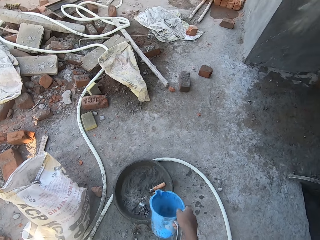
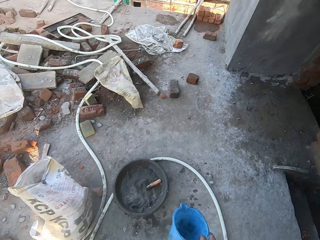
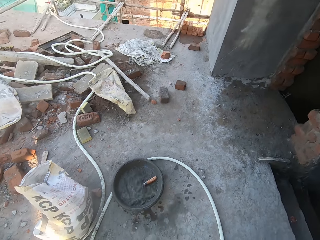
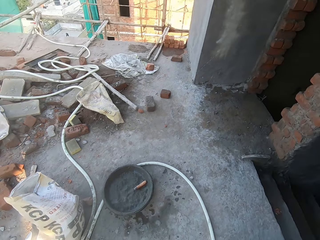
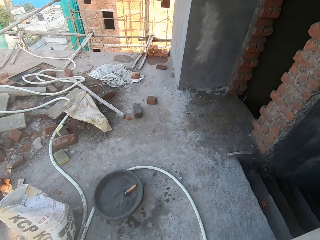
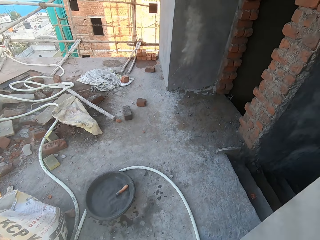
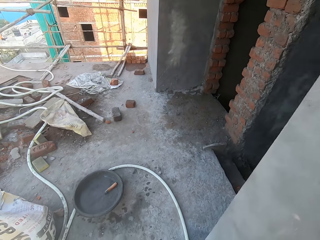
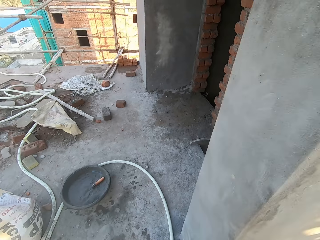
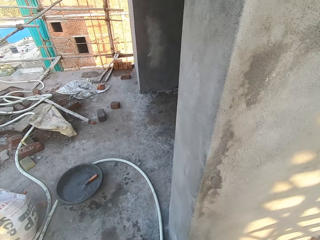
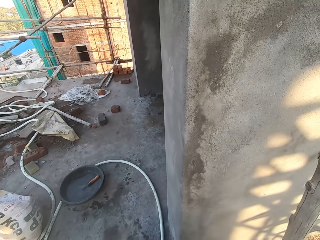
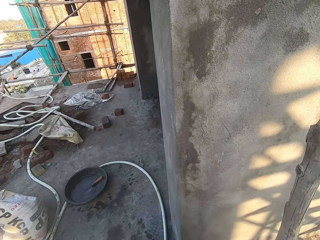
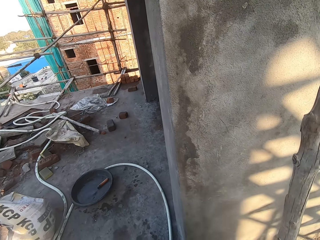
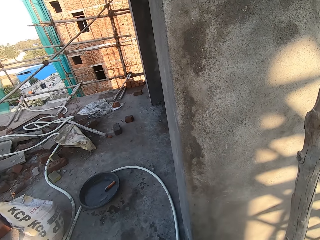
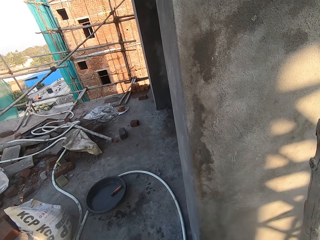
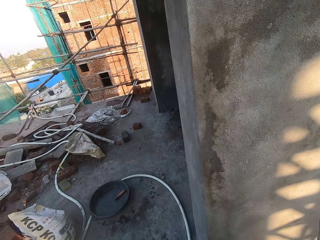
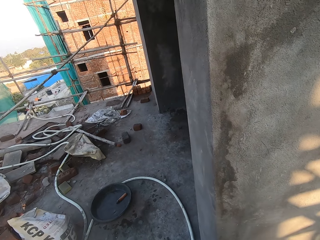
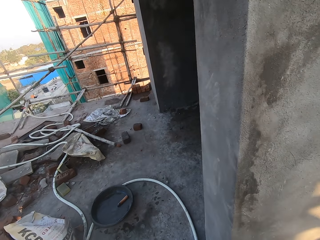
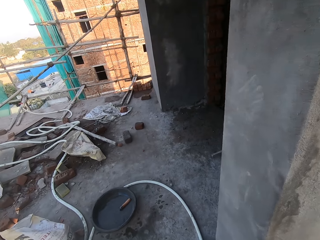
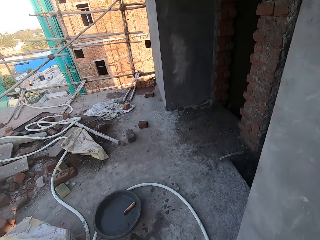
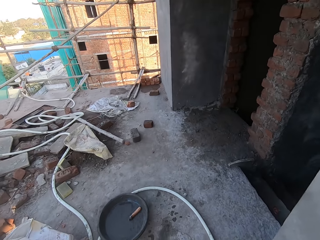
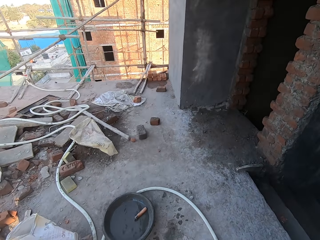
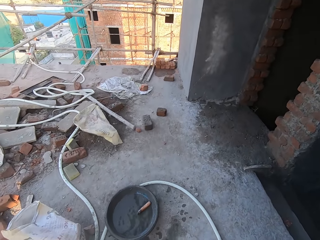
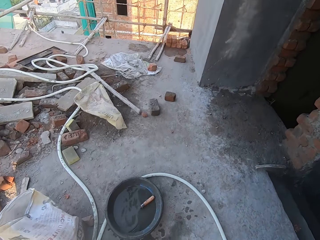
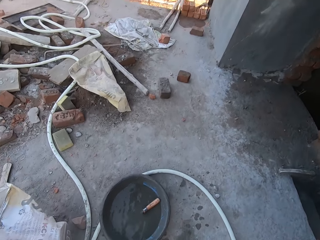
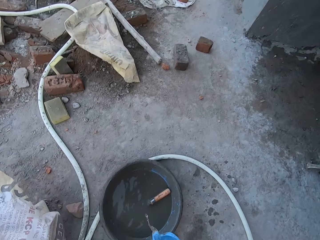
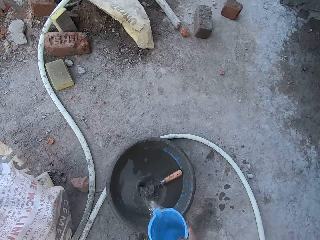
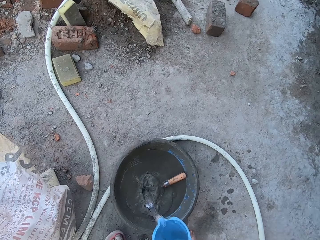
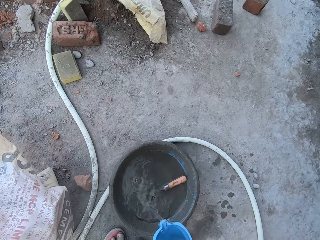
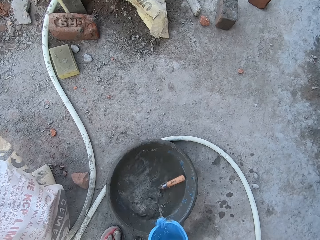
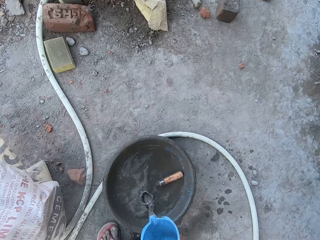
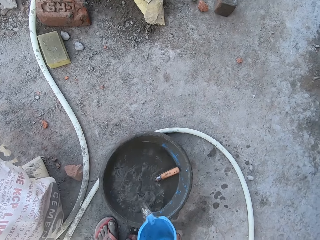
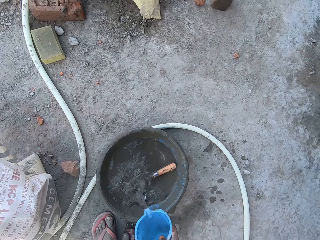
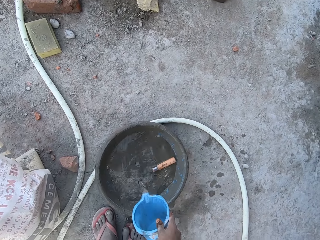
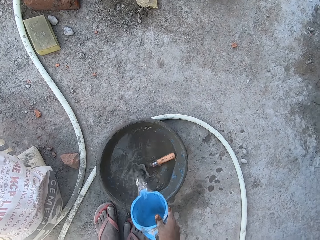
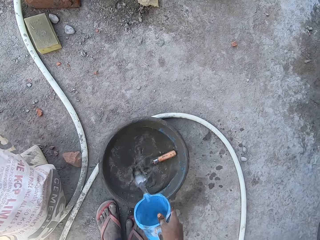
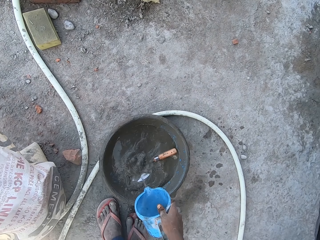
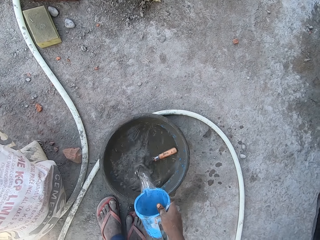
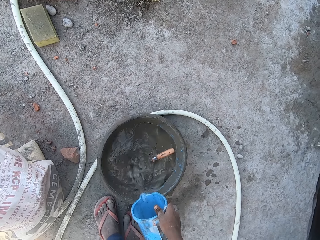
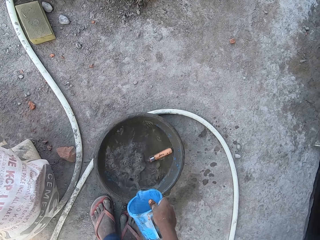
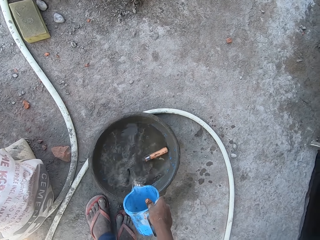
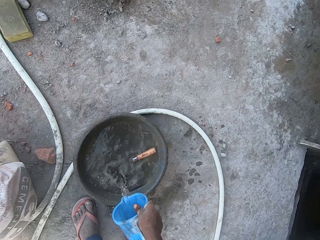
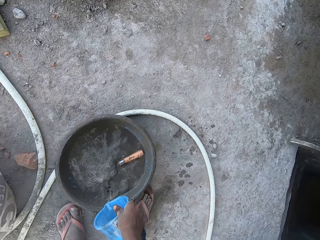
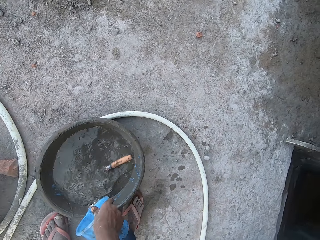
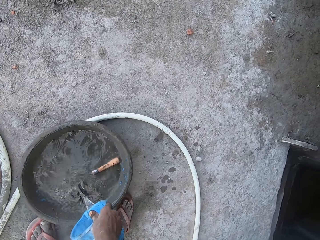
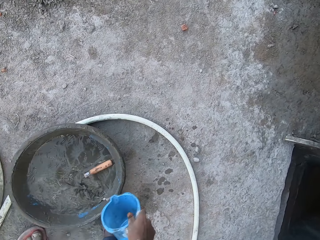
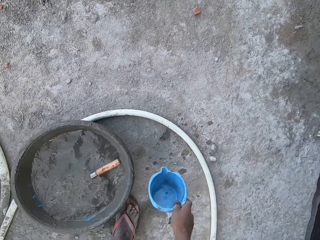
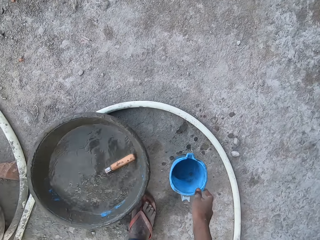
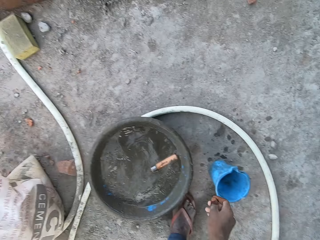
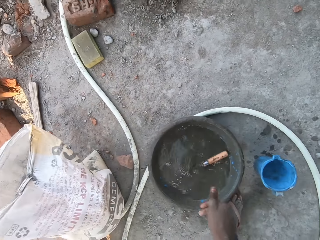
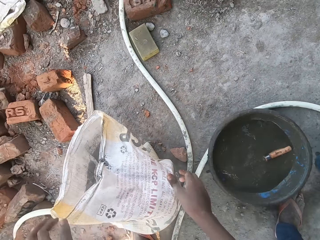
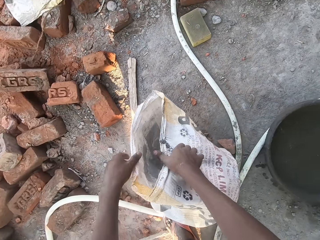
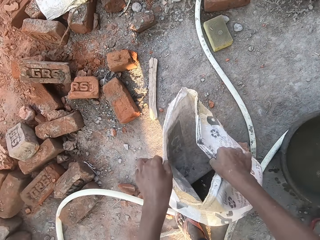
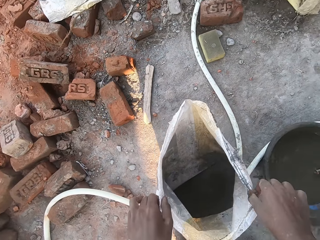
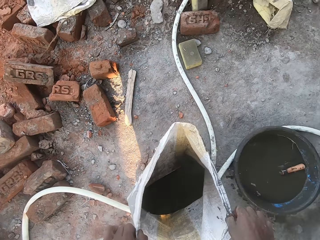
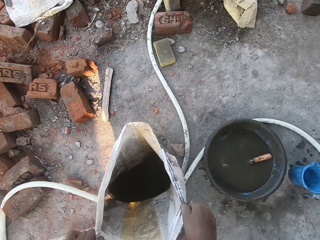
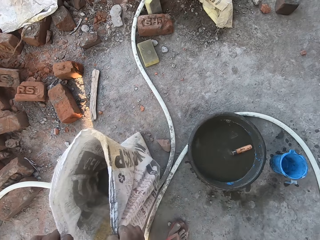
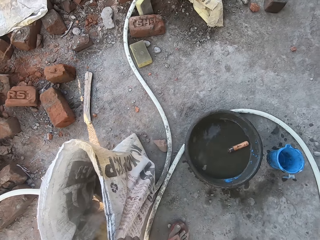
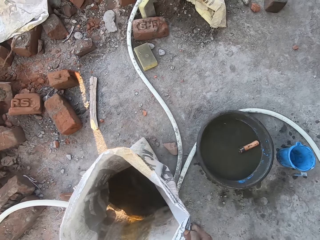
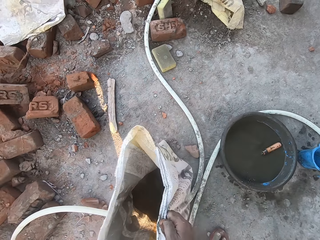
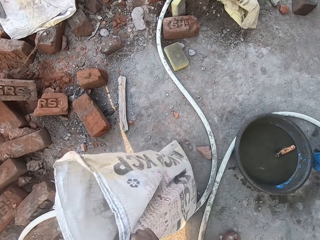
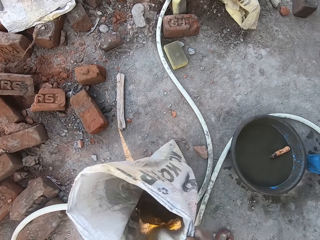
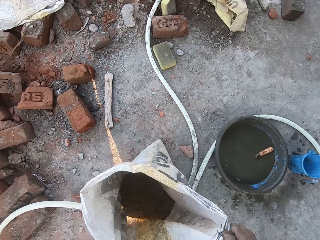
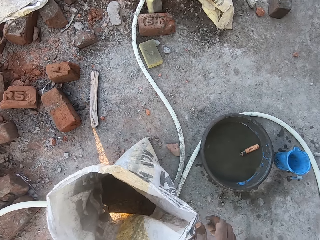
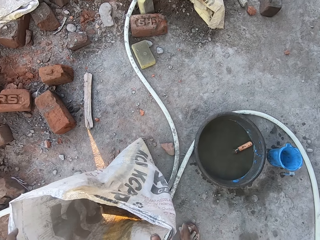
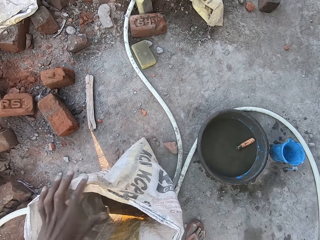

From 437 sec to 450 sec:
The camera wearer walks back. He fetches water with the jug or cup. He walks ahead. He pours water from the cup of water in his right hand in the pan. He drops the cup of water on the floor with his right hand. He holds a sack of cement on the floor with both hands.

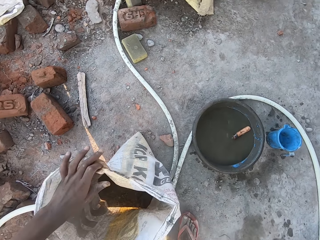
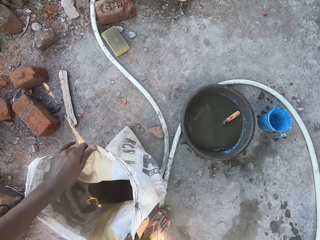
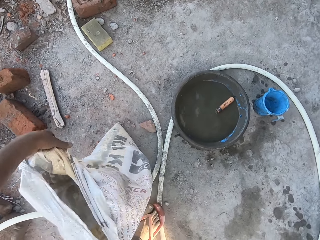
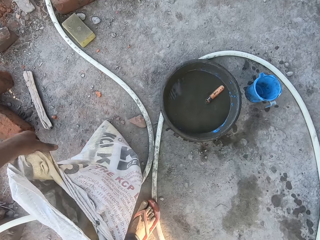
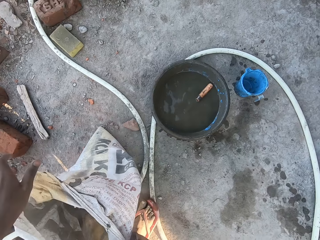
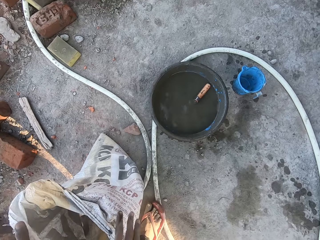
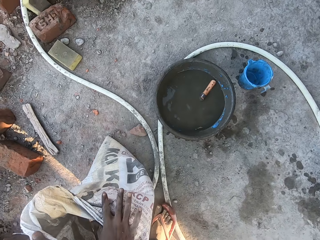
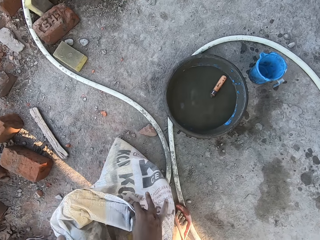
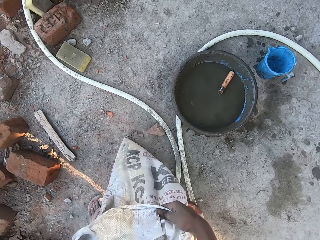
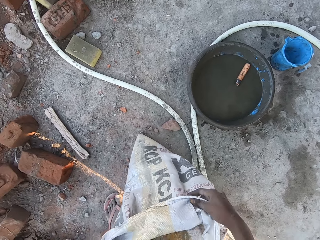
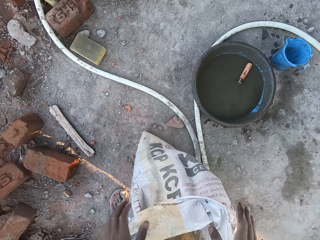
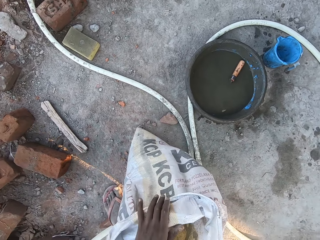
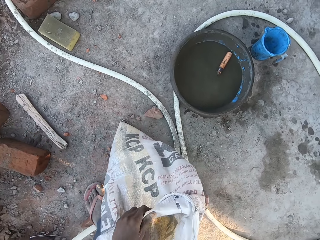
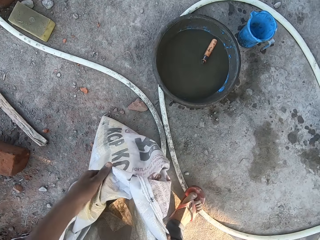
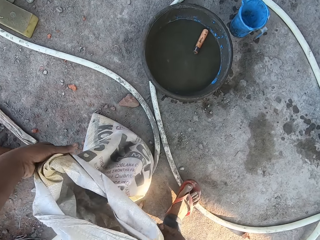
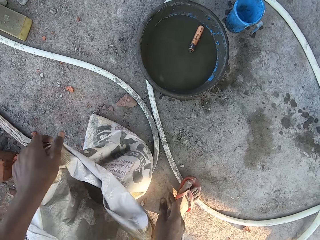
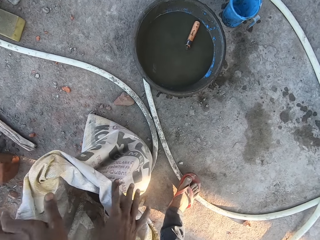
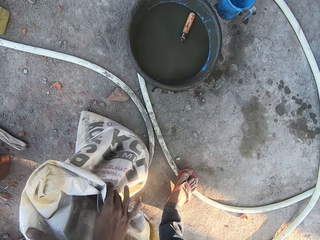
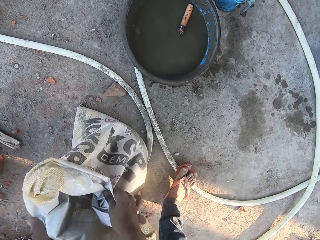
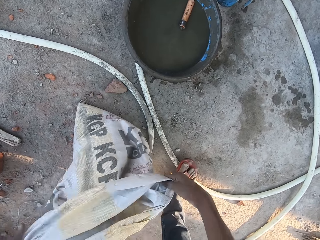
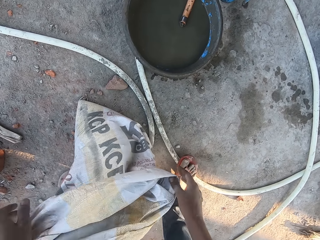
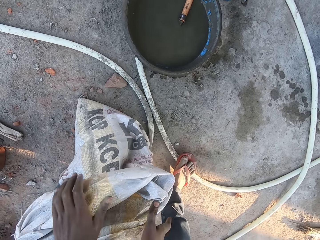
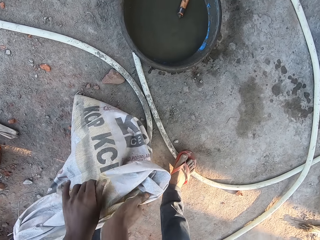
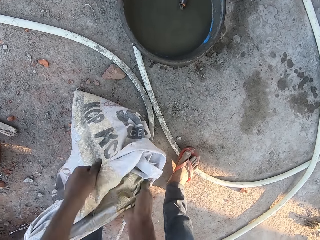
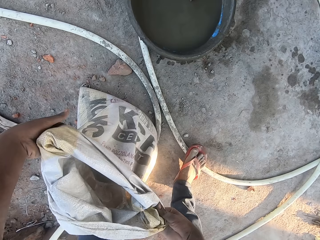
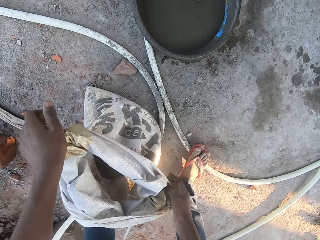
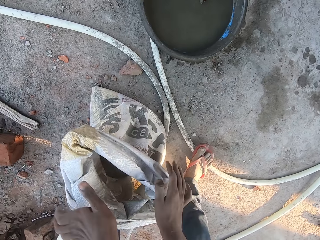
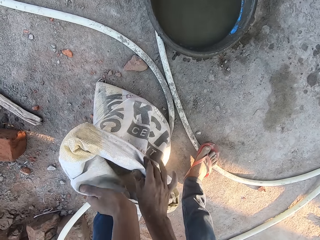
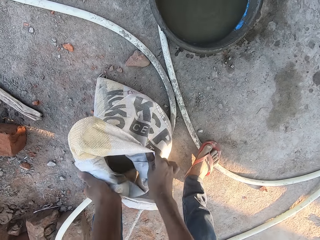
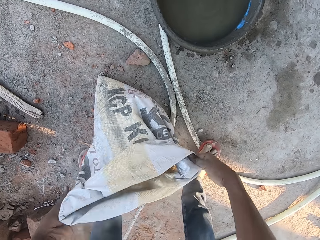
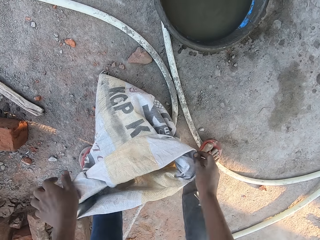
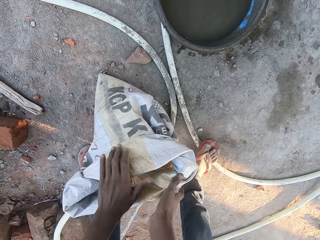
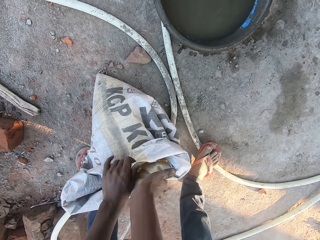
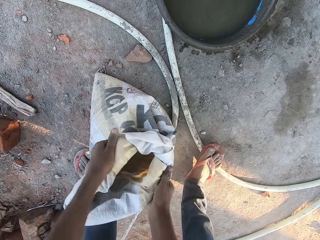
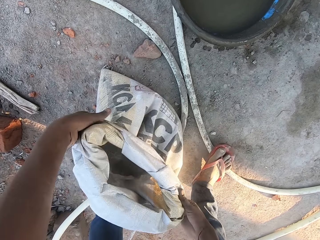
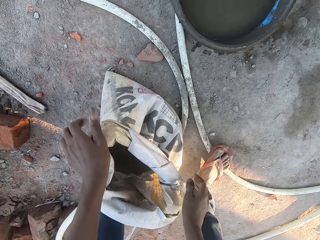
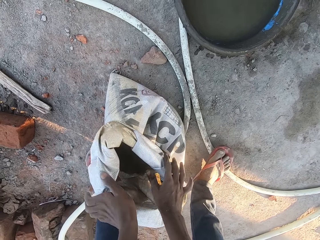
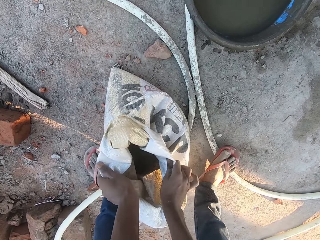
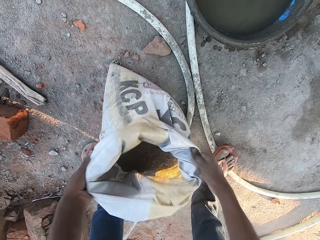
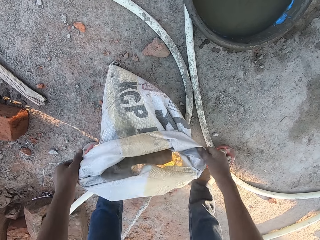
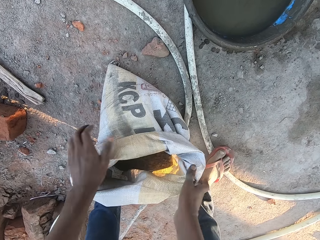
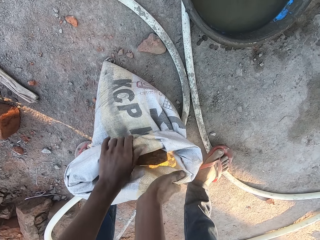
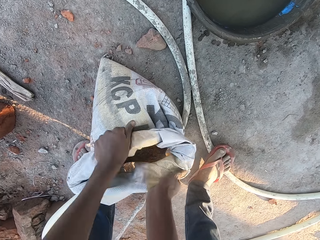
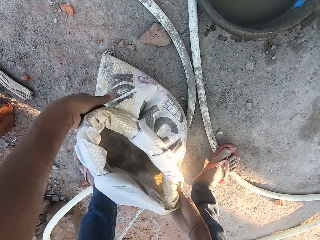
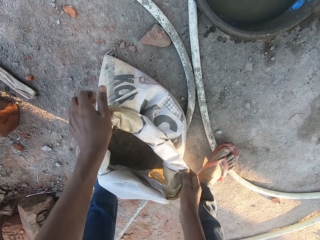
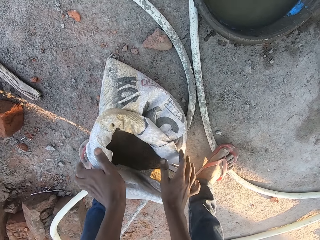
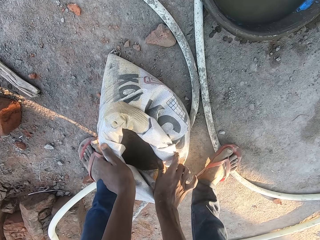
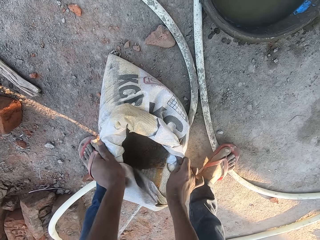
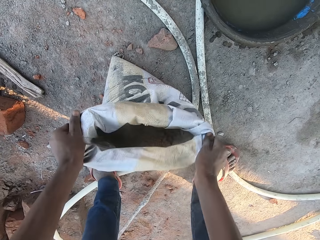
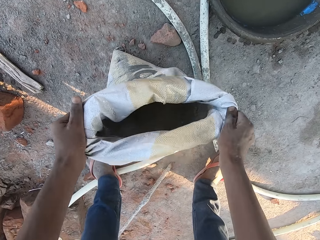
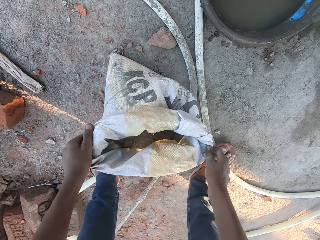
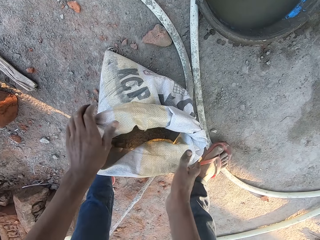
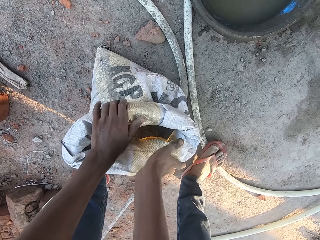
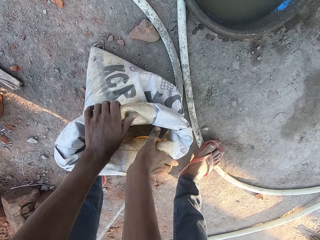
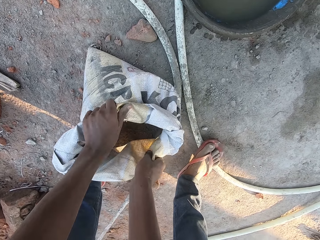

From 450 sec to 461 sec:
The camera wearer folds the sack of cement with both hands.
